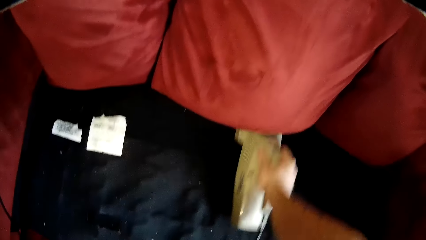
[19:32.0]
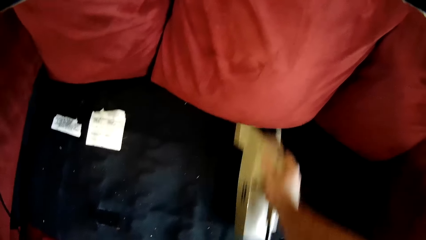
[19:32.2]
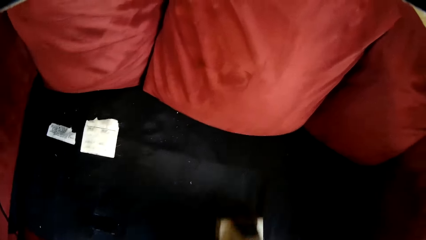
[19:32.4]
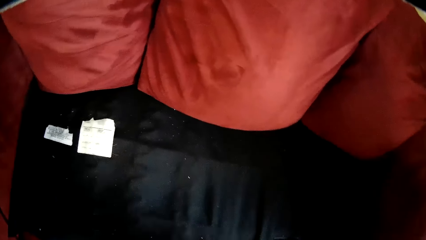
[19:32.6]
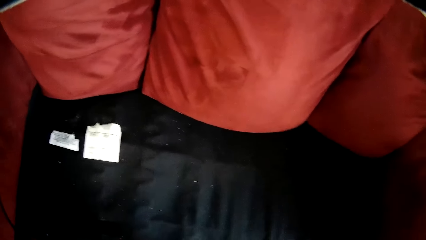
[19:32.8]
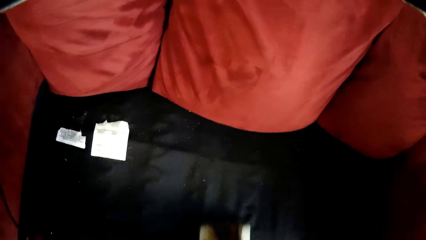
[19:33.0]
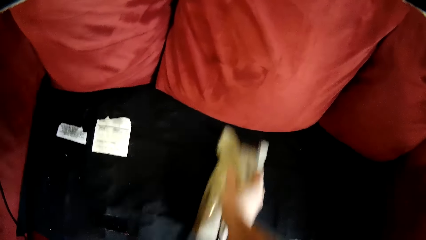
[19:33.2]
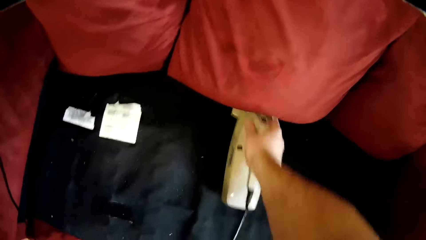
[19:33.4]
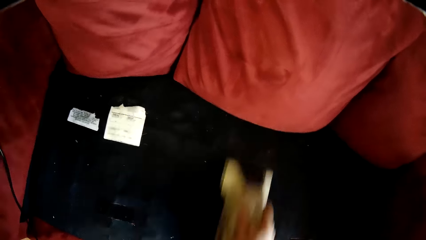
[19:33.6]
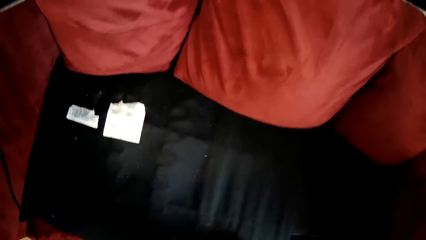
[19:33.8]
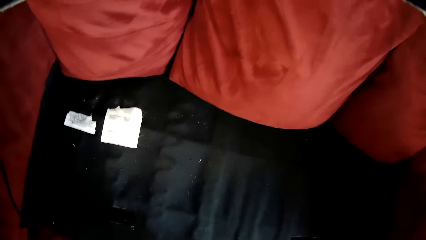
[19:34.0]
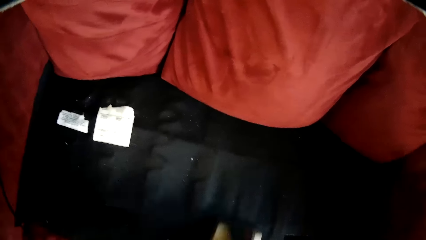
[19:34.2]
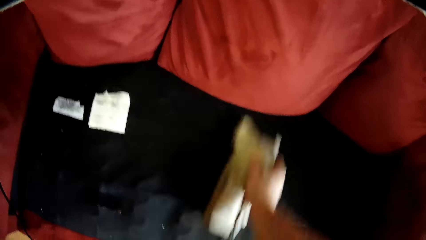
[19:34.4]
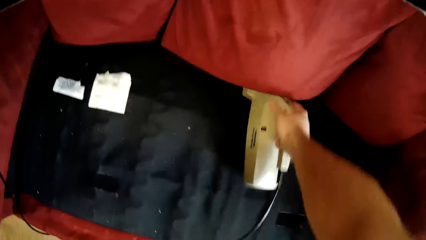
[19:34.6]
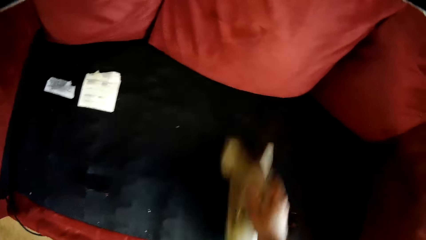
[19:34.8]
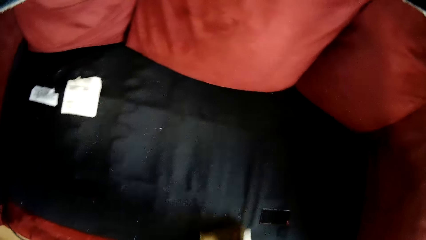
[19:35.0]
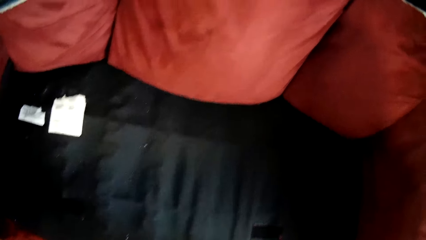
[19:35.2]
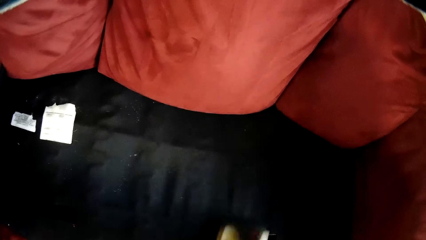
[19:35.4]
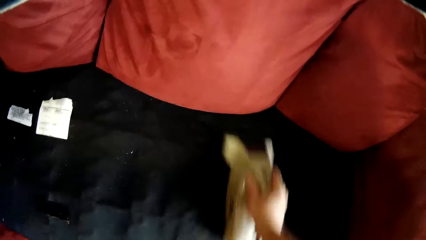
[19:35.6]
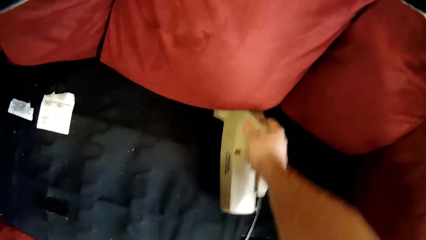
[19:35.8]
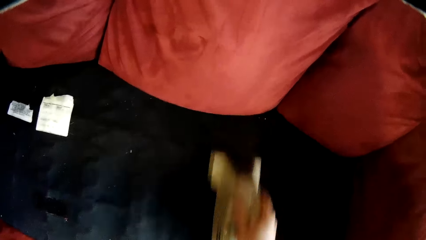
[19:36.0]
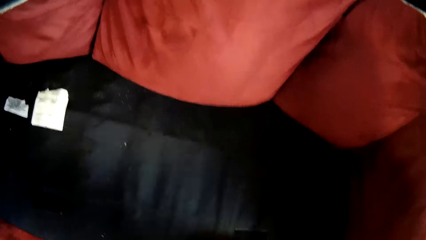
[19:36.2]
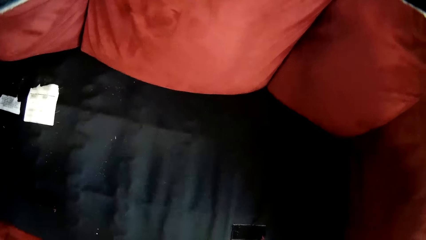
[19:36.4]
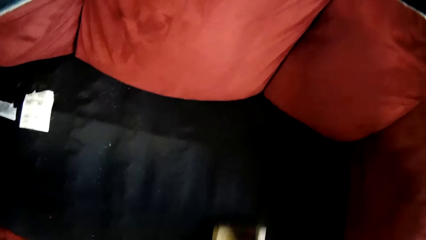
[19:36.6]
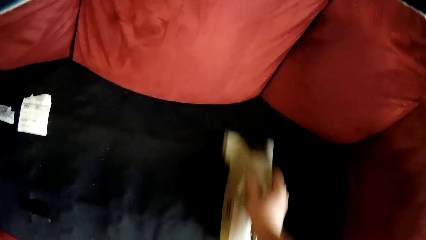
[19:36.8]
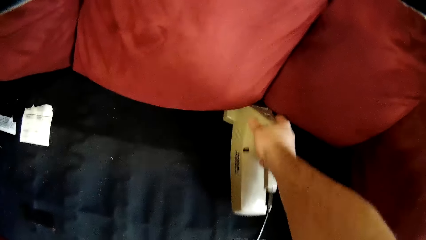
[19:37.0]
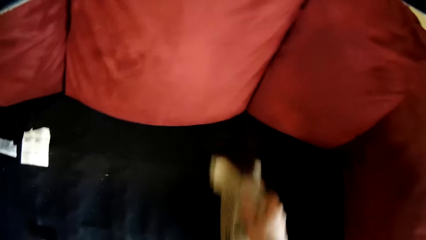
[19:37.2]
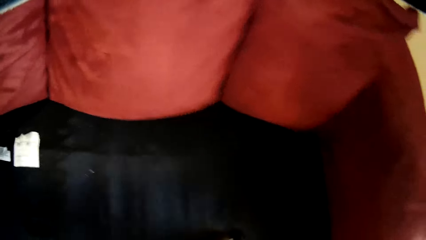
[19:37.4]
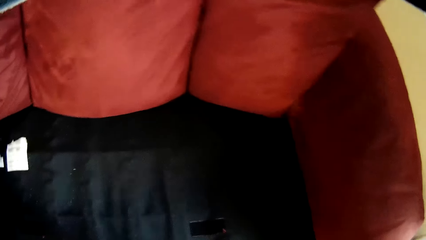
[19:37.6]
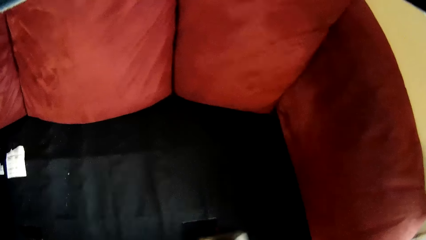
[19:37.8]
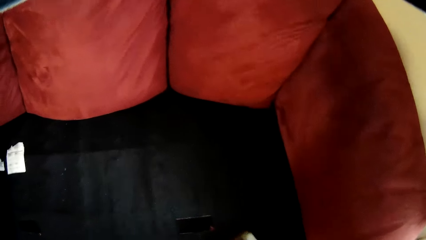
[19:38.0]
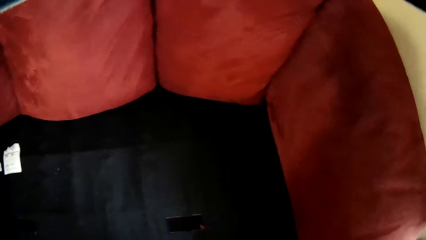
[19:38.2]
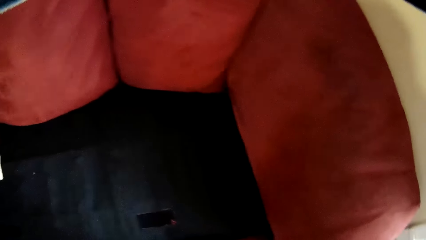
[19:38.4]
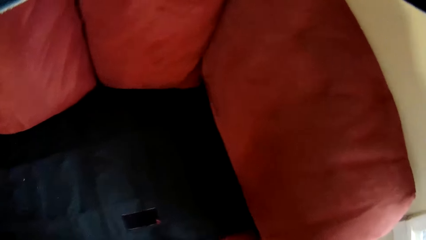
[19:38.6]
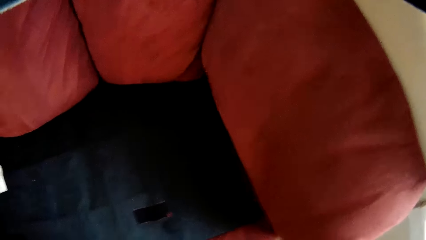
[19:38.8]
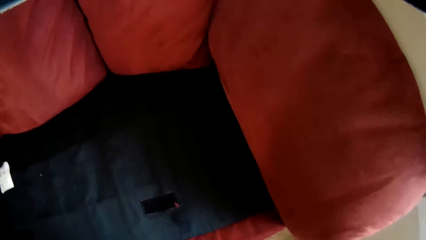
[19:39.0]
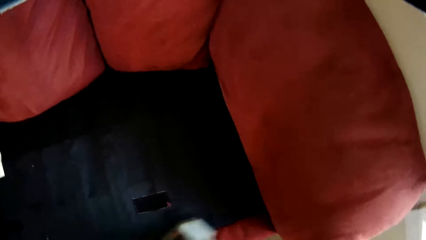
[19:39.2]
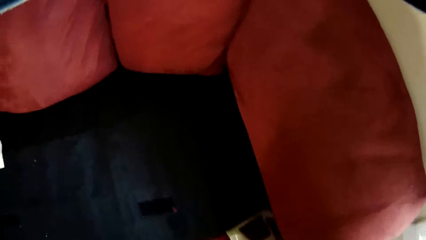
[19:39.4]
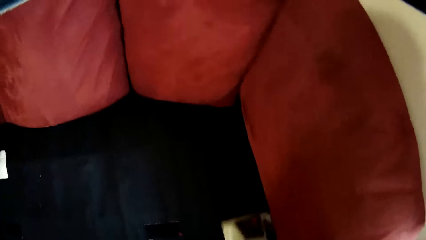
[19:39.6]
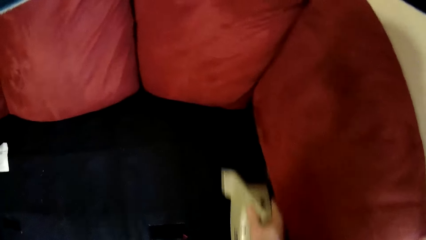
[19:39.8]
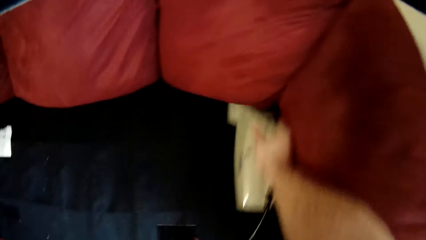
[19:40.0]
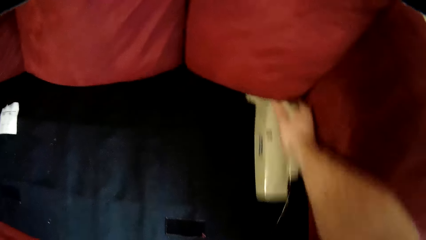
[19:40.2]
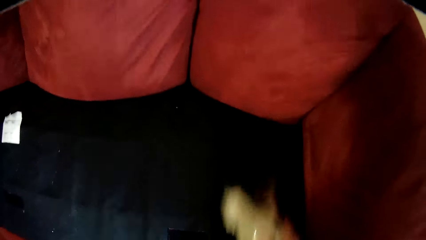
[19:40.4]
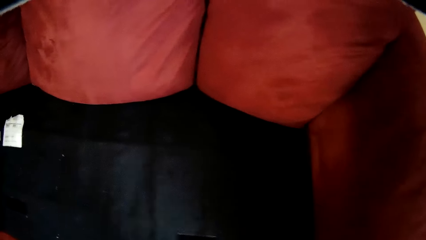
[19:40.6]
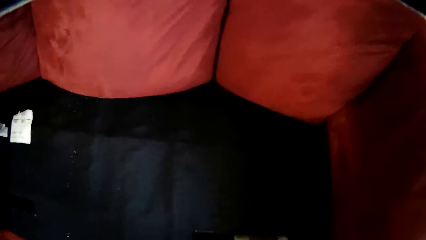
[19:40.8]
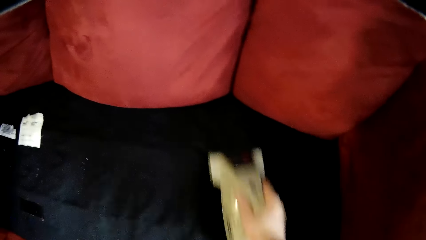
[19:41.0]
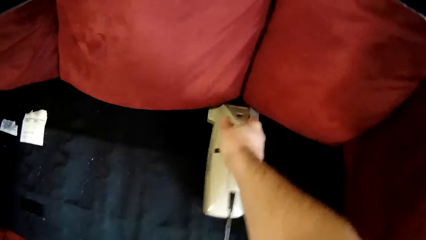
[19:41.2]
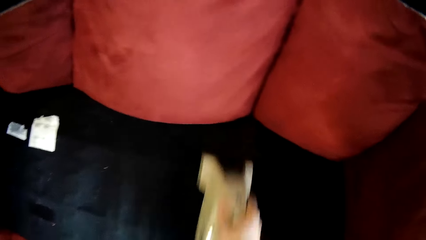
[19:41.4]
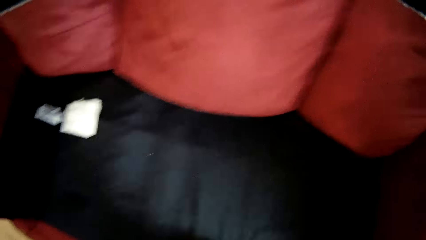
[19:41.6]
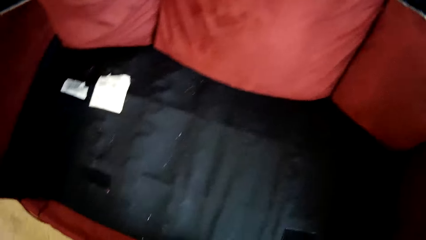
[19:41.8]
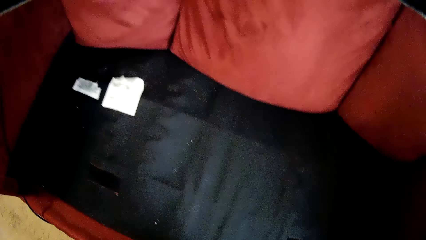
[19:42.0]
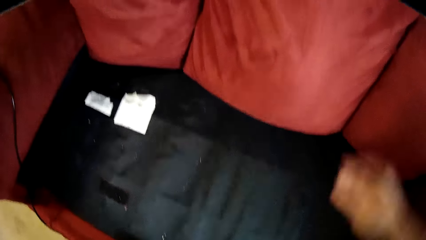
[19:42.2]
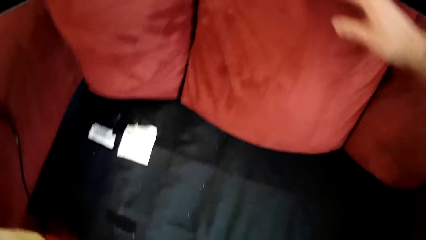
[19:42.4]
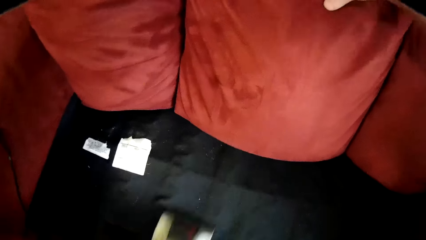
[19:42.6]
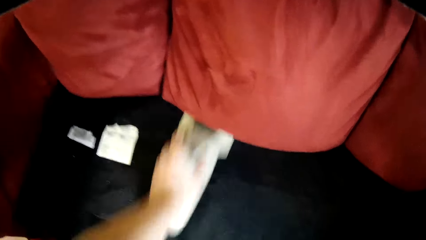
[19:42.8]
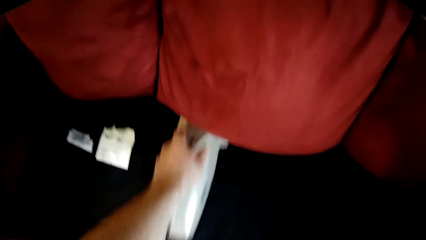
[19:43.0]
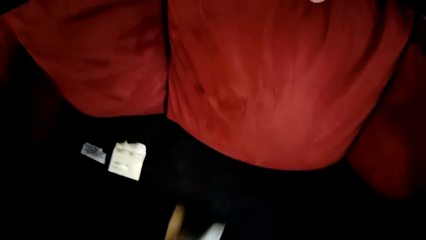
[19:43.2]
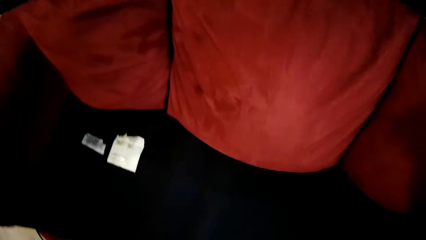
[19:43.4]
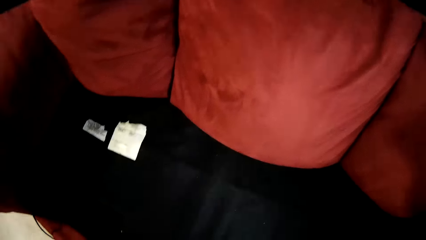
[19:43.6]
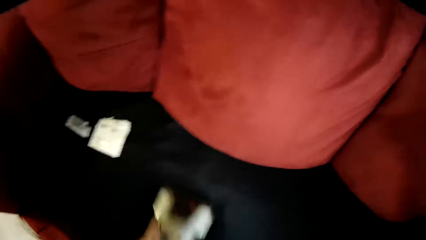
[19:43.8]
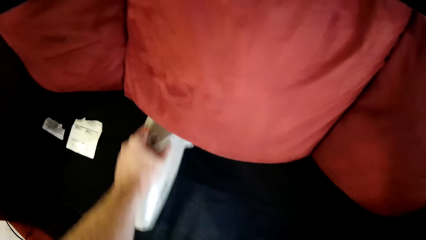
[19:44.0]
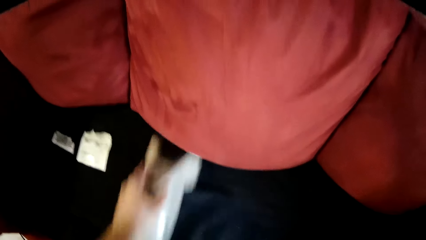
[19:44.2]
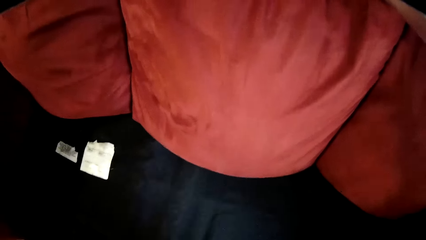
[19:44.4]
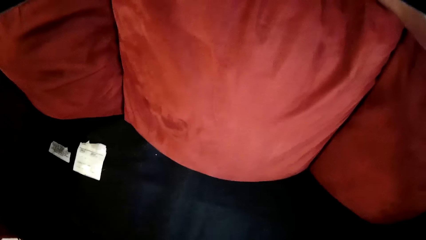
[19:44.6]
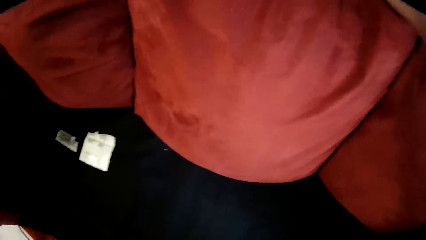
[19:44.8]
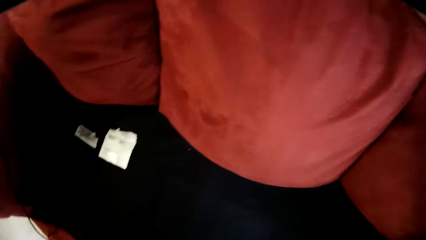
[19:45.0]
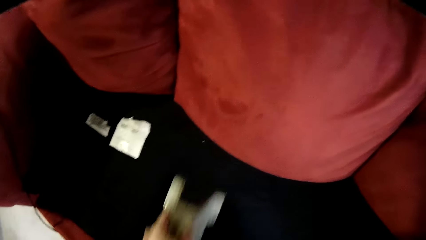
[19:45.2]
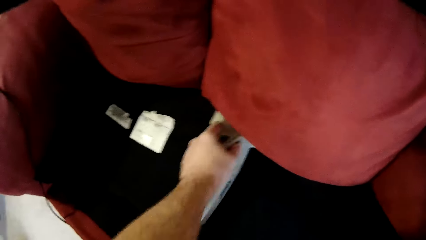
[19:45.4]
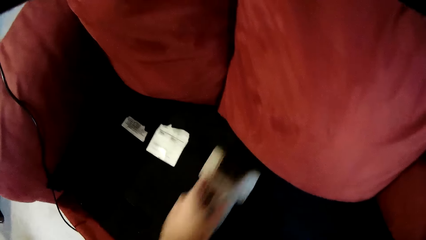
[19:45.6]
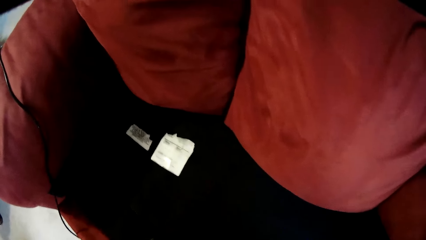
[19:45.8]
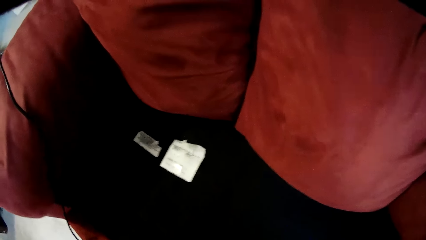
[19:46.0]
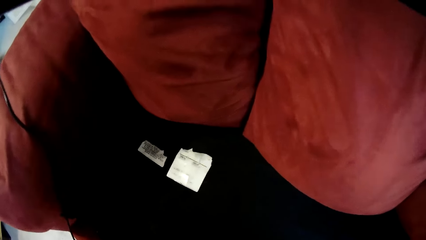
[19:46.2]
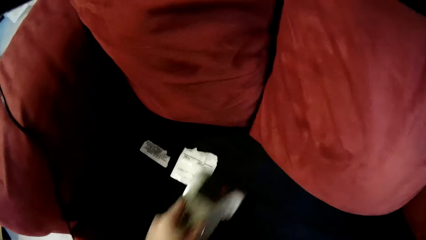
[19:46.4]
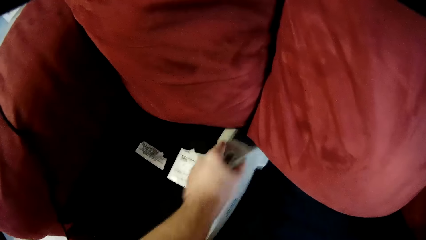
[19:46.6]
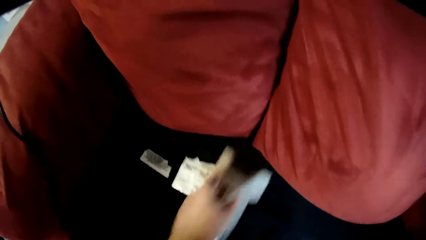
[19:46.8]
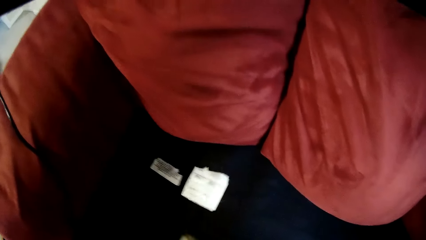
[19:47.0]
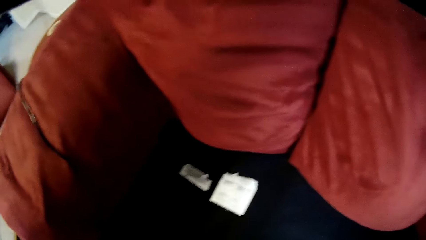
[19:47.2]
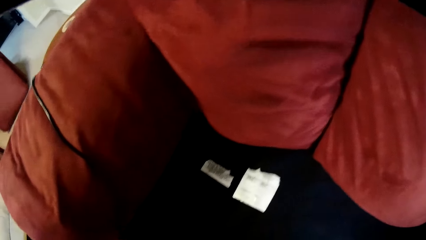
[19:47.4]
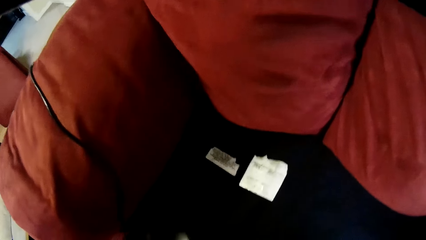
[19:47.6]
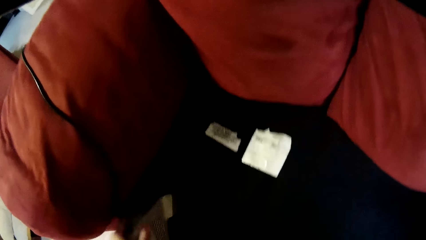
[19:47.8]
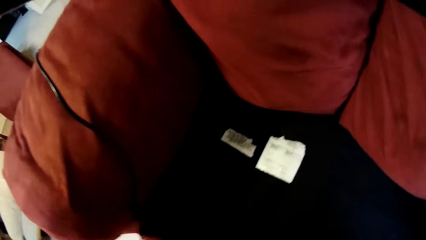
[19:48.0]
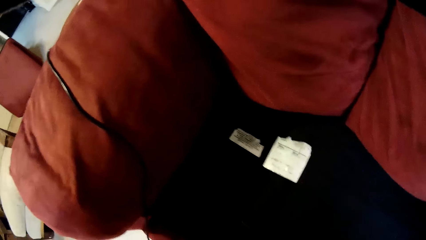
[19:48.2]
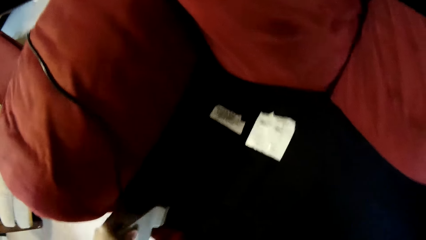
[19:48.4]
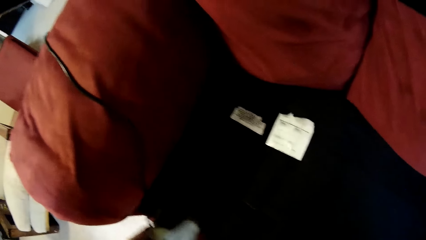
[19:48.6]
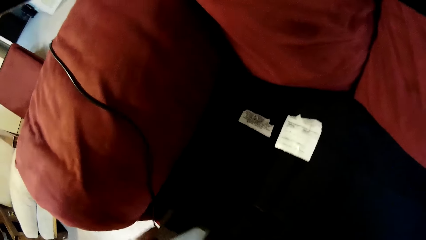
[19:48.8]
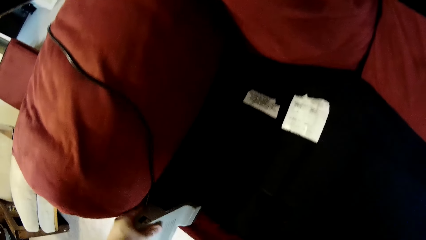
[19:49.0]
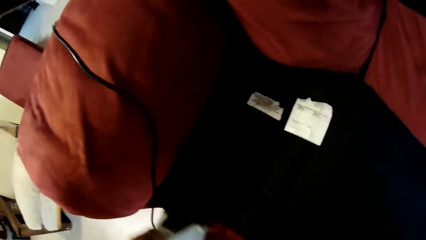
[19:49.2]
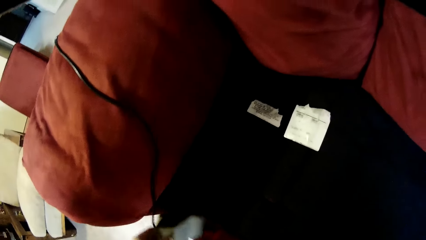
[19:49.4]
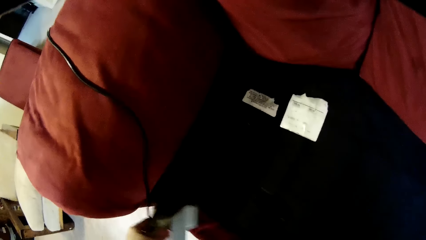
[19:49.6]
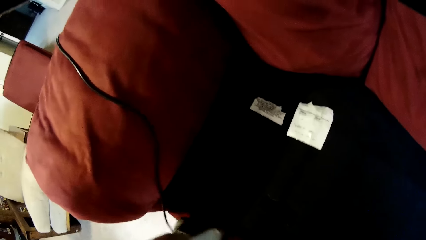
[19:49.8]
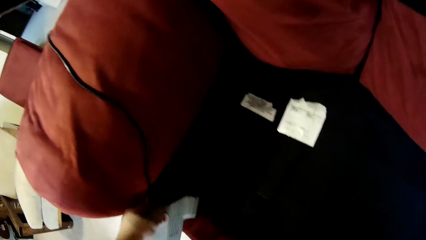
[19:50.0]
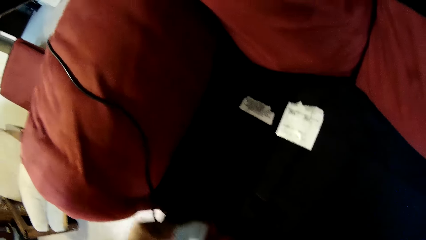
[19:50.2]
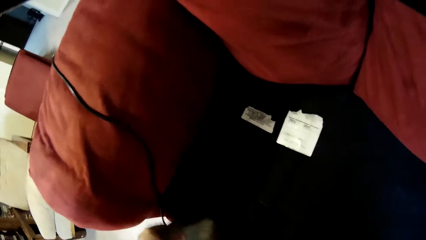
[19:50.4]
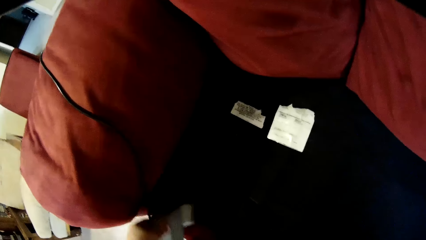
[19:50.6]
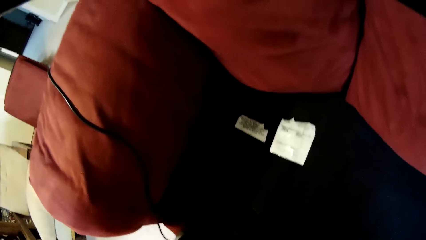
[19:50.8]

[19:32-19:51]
The camera wearer holds the back pillow with the right hand.
